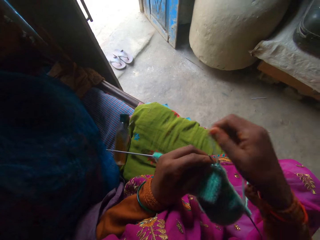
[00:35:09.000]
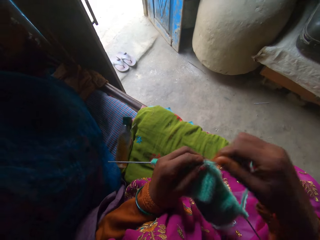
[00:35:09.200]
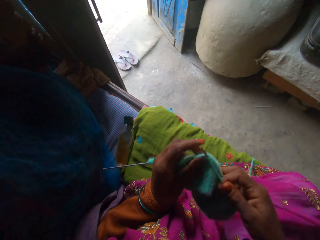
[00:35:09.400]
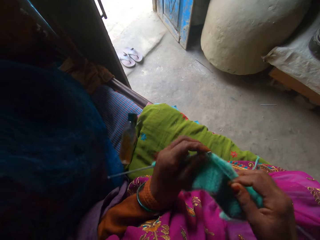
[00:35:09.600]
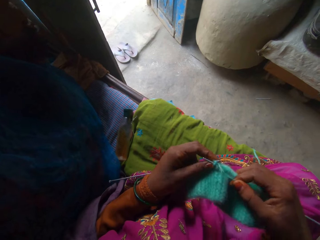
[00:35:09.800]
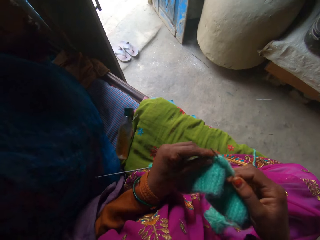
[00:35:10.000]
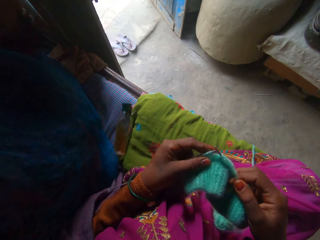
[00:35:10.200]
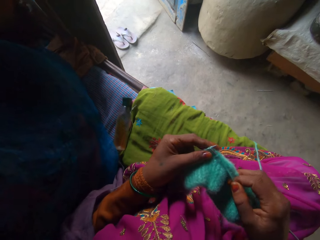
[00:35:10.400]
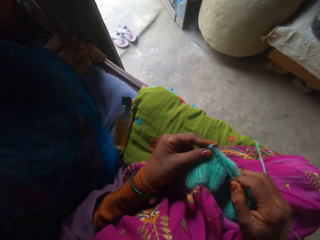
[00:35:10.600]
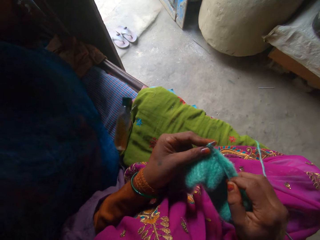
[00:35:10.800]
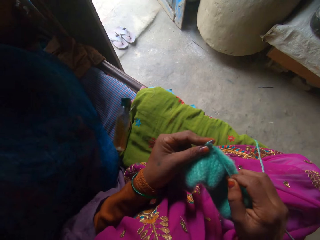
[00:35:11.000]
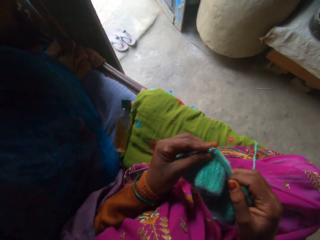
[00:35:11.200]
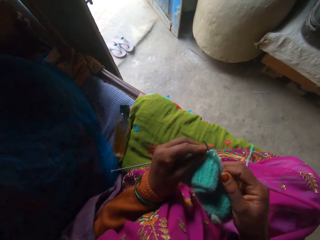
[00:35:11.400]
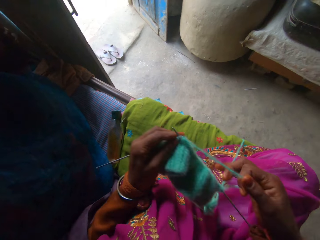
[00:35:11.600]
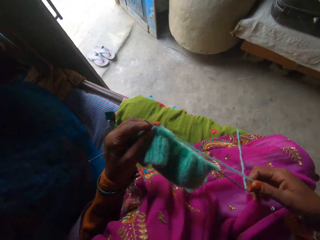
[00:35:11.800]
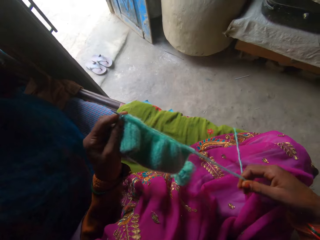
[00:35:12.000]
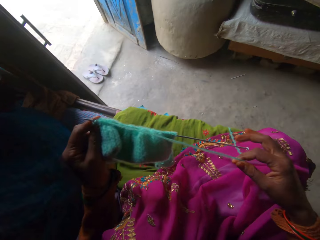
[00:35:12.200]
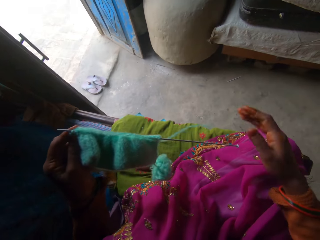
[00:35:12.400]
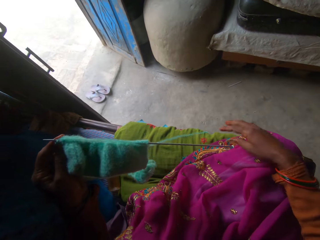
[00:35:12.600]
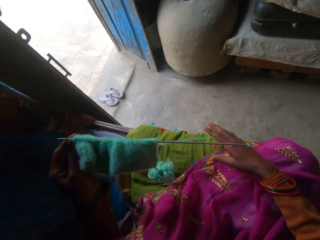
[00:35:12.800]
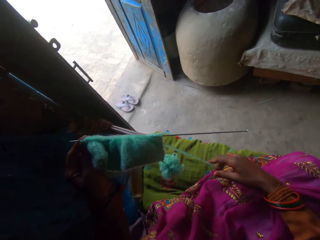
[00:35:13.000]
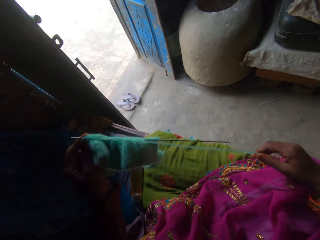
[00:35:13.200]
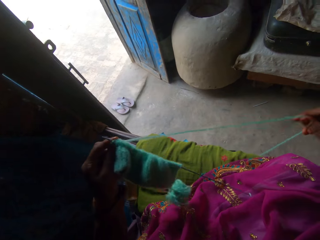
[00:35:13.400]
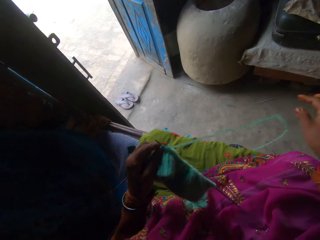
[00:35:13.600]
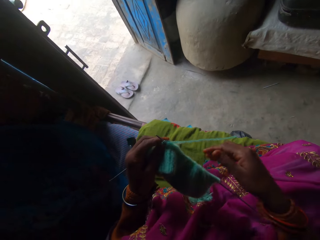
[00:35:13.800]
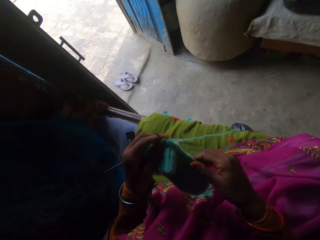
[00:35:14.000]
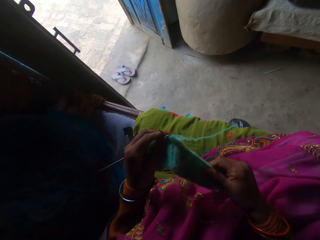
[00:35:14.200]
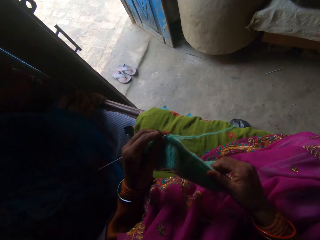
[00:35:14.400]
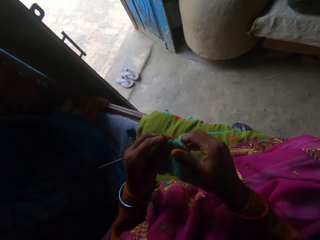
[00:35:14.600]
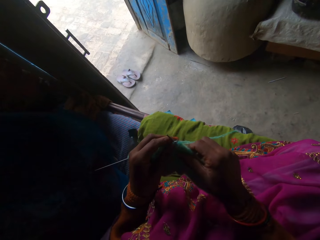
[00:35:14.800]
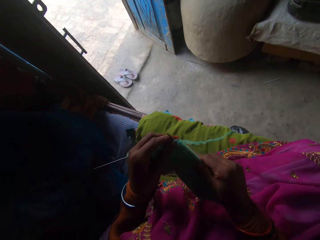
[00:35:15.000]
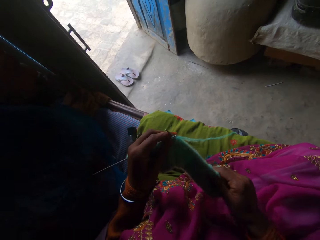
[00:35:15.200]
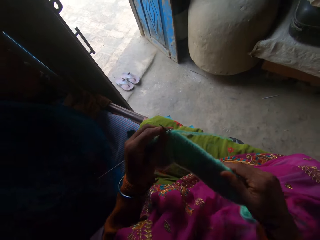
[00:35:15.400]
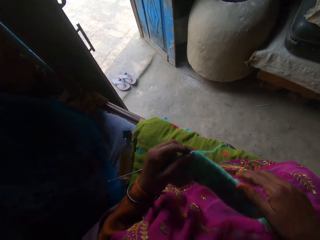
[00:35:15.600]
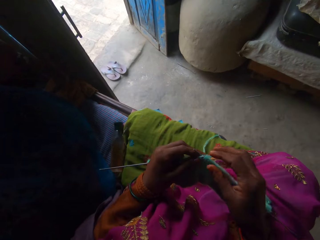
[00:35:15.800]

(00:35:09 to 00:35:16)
The camera wearer adjusts the thread with her right hand. She adjusts the fabric with her right hand.

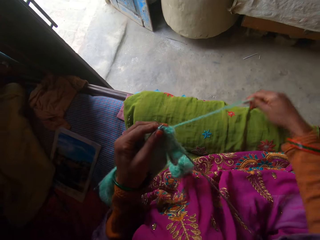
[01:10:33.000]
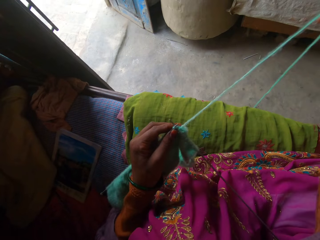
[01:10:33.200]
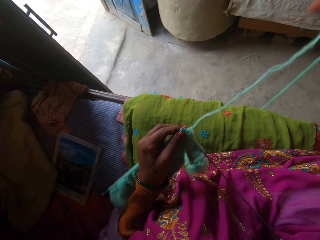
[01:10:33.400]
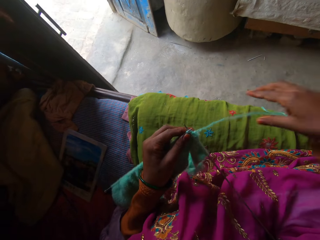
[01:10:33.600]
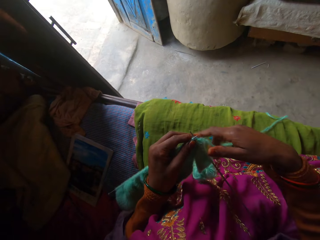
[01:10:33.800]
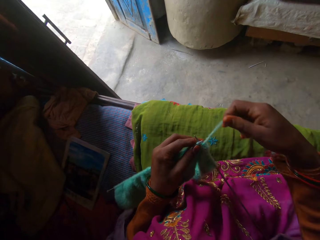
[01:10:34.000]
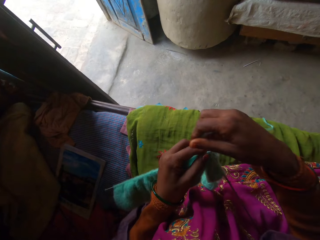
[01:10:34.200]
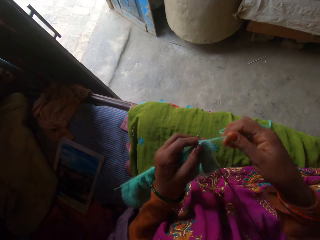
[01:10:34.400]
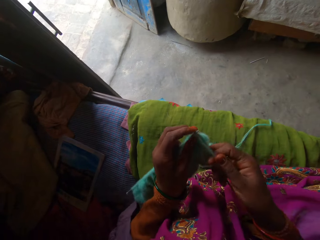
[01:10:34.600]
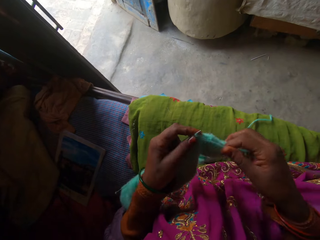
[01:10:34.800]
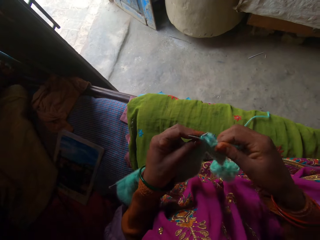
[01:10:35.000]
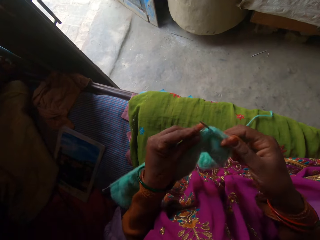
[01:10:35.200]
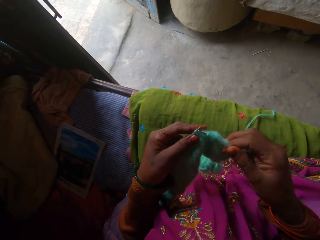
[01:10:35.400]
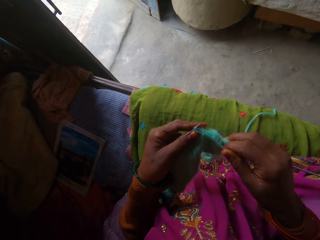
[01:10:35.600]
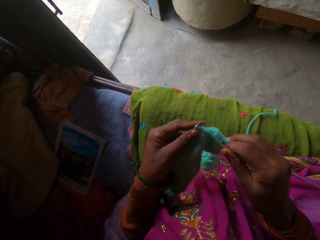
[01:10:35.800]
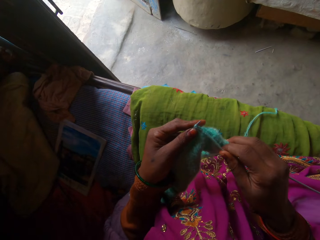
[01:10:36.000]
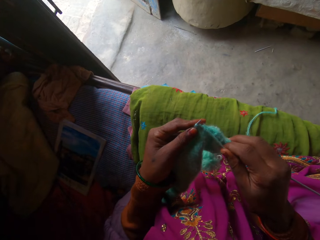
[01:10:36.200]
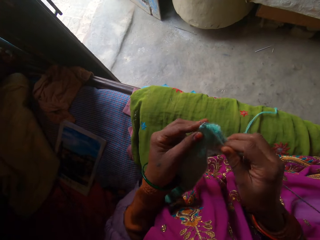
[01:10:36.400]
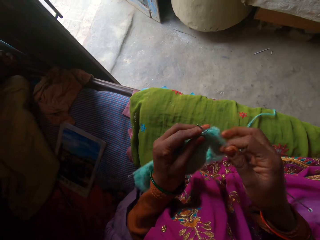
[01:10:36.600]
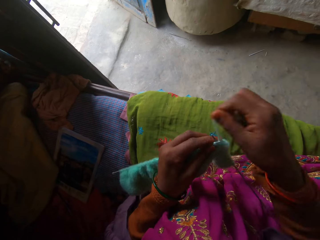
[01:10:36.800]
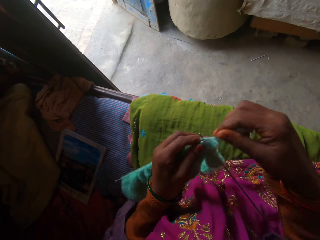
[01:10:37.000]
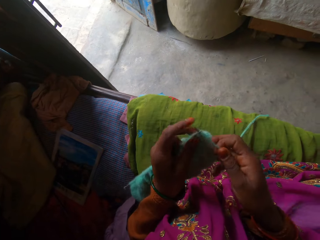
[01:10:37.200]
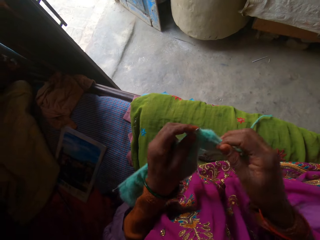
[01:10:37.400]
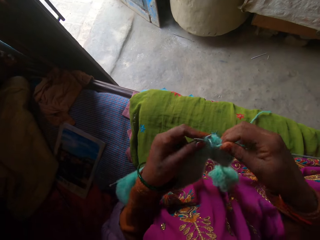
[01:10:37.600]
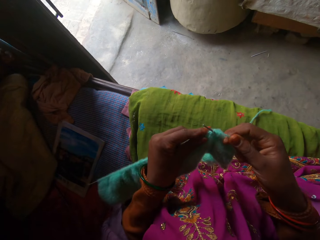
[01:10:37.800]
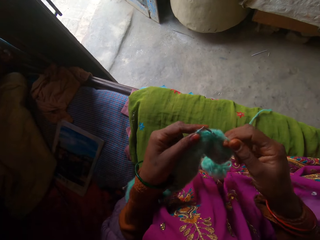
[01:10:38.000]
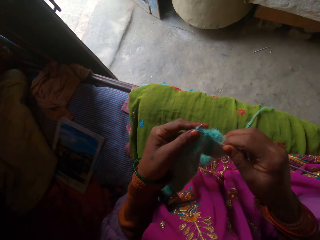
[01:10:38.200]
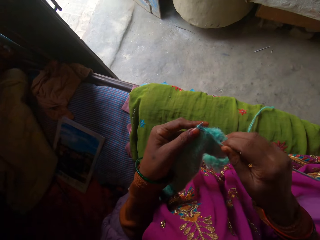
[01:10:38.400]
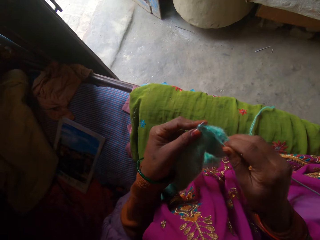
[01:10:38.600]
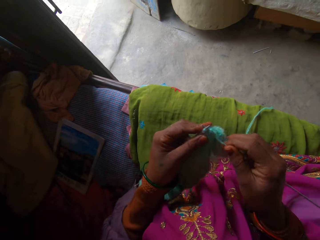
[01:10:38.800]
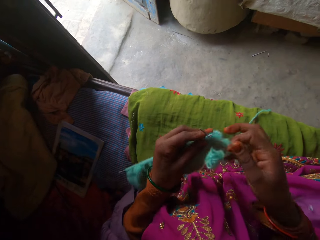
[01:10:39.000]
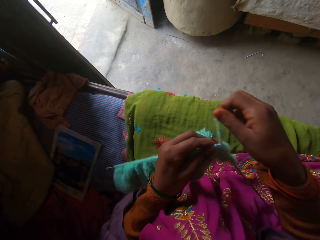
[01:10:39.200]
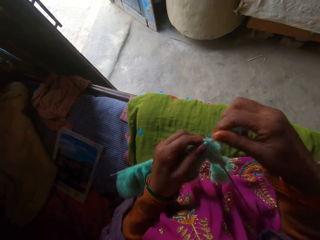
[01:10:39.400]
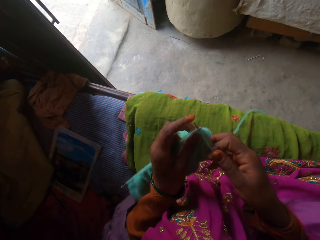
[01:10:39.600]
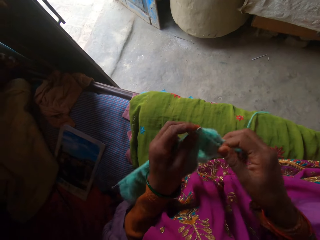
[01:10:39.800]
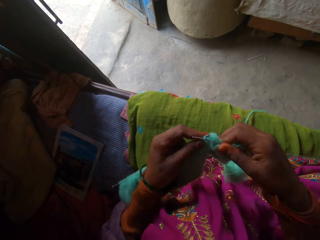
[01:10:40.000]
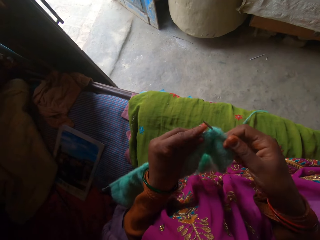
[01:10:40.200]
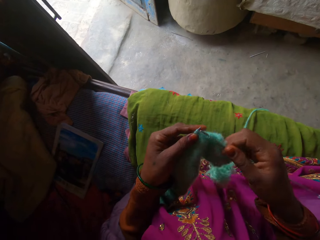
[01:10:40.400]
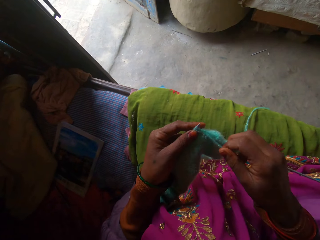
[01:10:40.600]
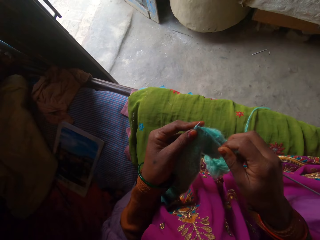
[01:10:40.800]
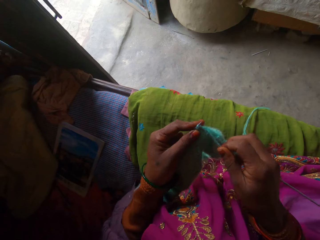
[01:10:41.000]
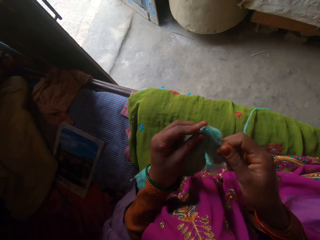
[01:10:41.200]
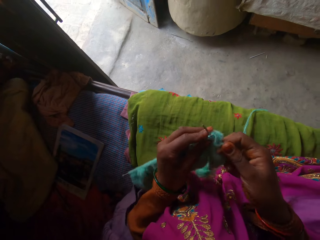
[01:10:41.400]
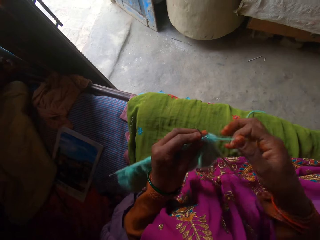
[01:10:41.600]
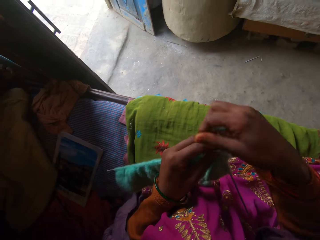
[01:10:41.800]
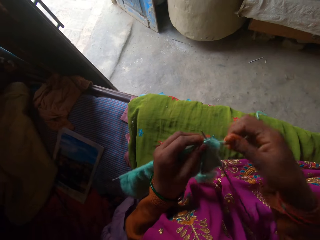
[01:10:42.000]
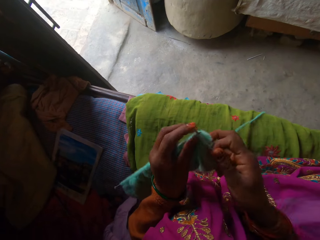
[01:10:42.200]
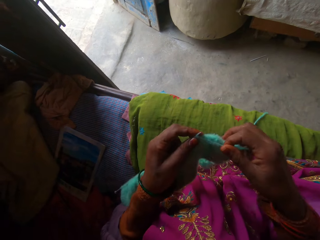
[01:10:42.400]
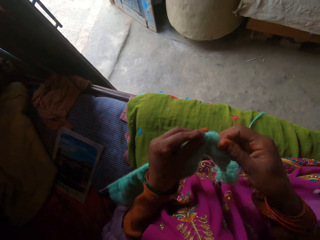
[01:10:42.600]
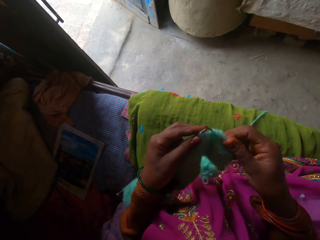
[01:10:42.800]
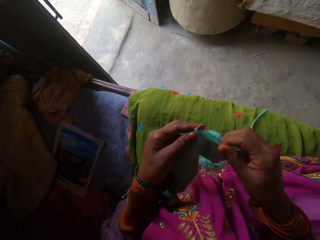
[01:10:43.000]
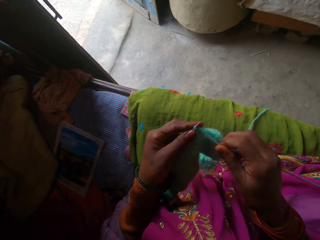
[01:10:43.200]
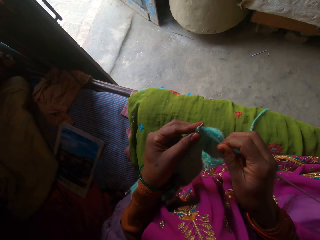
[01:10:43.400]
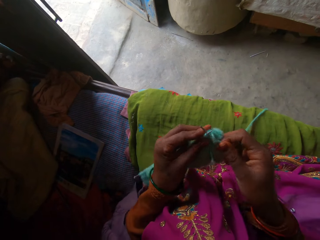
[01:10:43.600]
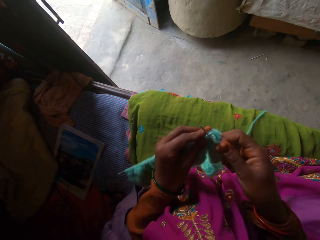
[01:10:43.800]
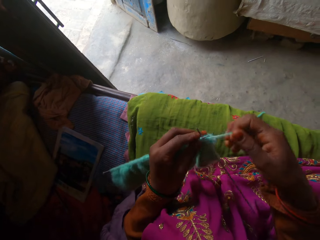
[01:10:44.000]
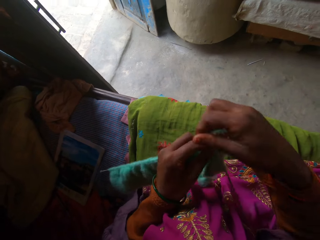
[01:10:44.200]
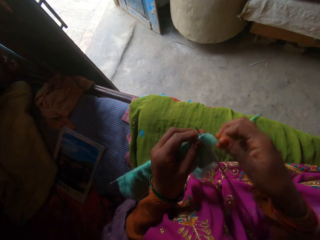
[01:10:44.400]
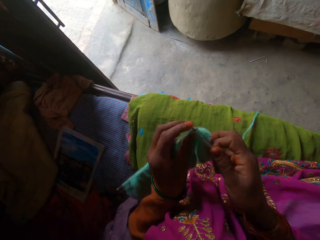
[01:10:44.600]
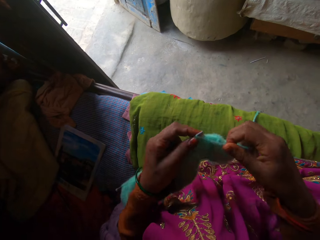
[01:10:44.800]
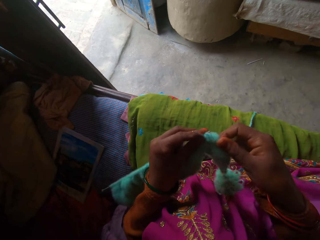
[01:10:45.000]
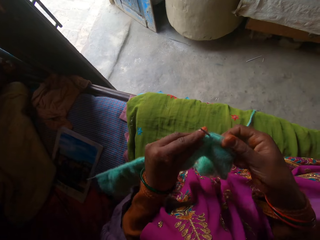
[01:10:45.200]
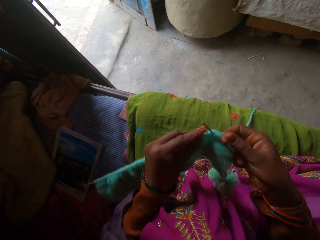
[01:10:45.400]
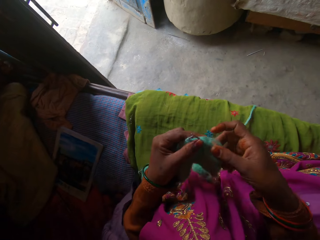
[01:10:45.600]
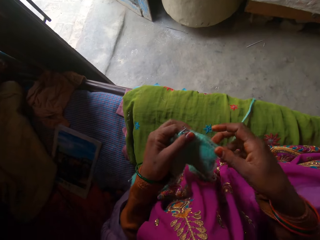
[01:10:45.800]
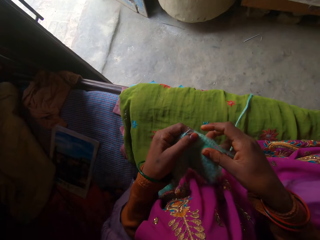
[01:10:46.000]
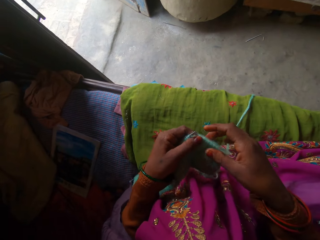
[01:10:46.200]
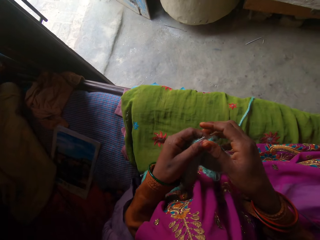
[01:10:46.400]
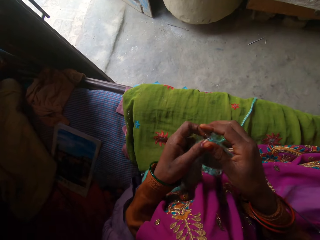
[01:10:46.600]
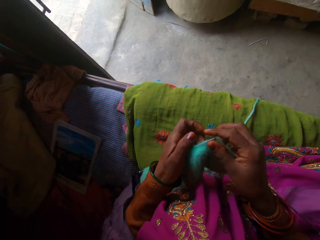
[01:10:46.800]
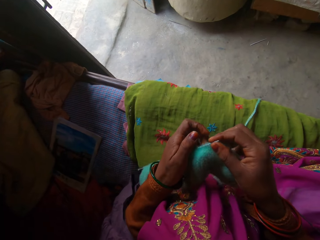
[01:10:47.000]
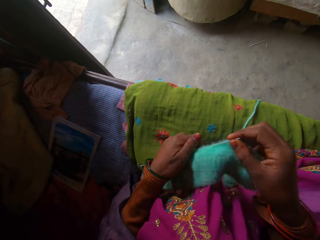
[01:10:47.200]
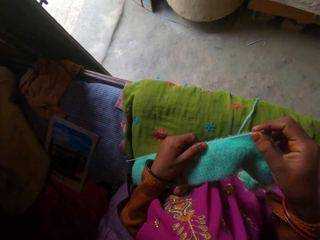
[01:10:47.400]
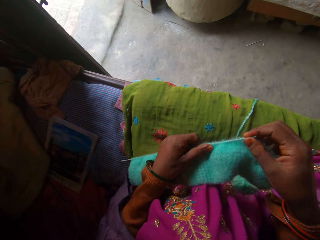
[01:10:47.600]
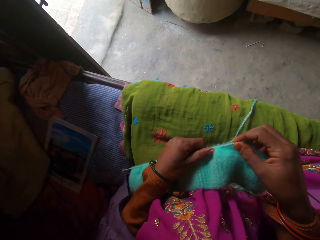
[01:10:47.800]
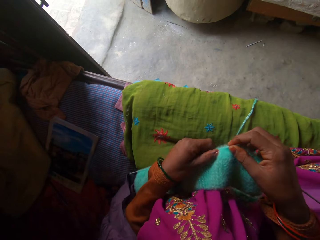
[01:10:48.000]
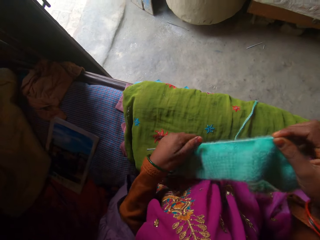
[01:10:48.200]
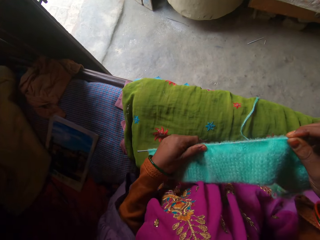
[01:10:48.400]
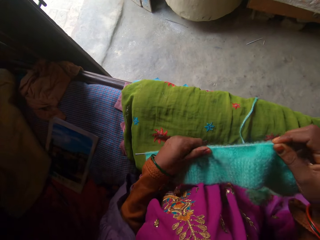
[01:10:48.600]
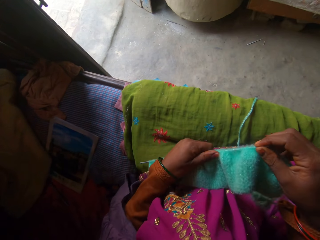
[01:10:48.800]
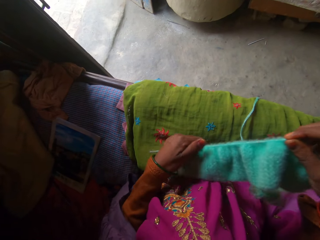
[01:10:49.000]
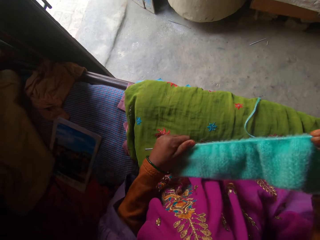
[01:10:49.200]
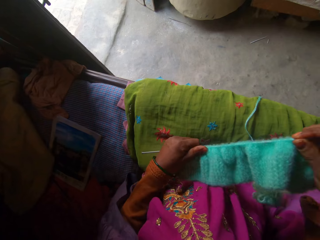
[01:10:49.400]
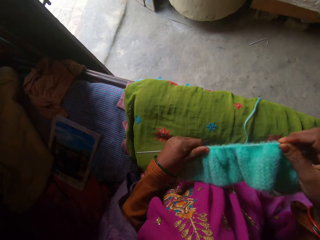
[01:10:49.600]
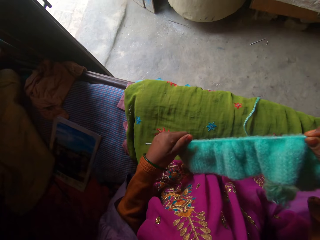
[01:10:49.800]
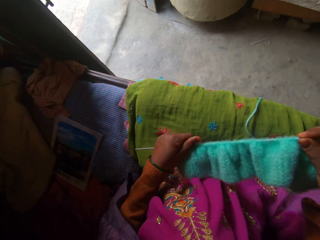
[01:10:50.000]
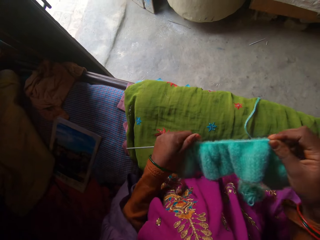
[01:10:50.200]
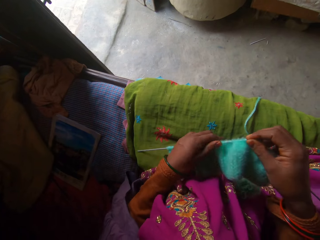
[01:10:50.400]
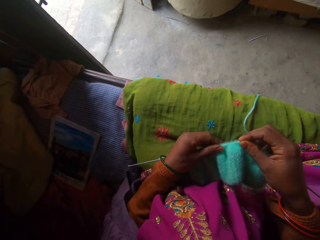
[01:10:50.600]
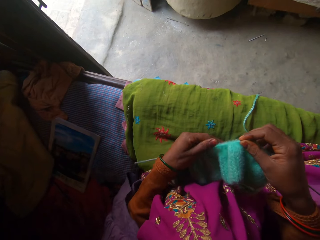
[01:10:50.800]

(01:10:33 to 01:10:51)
The camera wearer holds the fabric on the knitting needle with her left hand. She straightens the yarn with her right hand. She pulls the yarn. She knits the fabric with a pair of wooden knitting needles and the yarn in both hands. She holds the fabric on the knitting needle with her left hand. She holds the fabric on the needle with her right hand. She pulls the fabric on the knitting needle with her left hand. She pulls the yarn up the wooden needle.
